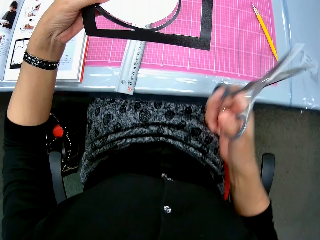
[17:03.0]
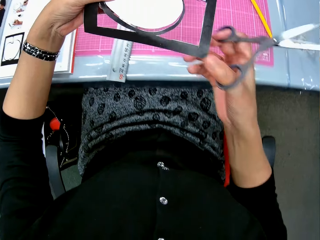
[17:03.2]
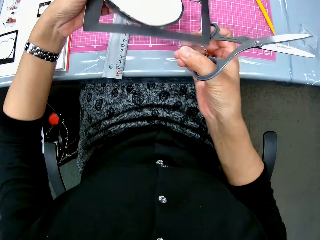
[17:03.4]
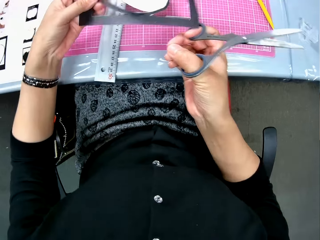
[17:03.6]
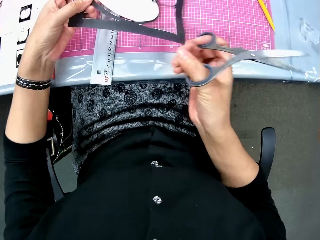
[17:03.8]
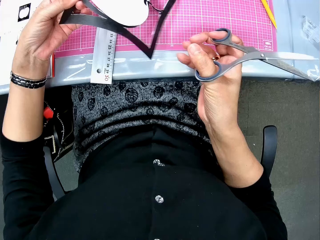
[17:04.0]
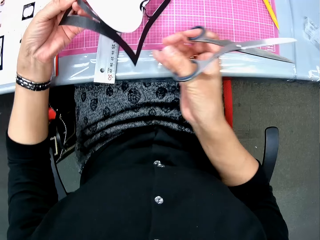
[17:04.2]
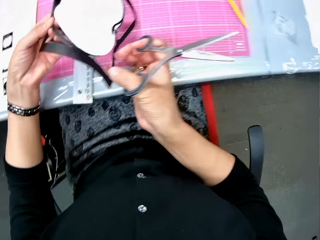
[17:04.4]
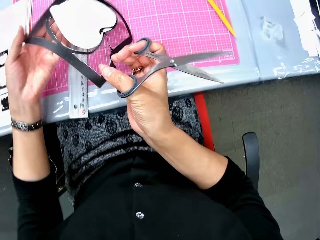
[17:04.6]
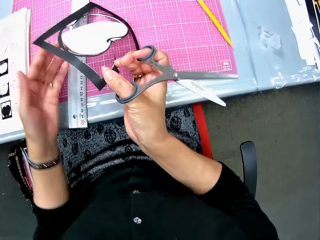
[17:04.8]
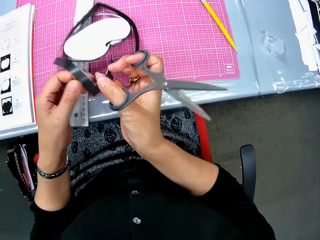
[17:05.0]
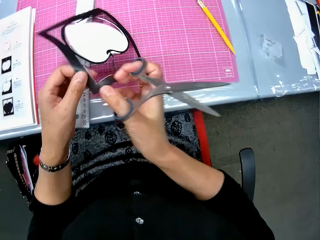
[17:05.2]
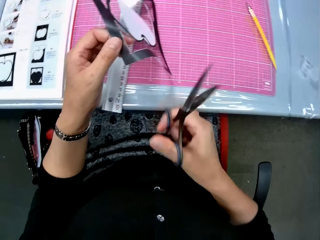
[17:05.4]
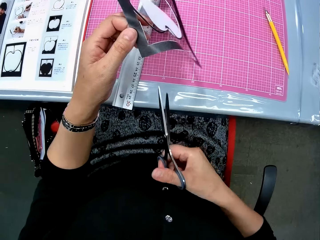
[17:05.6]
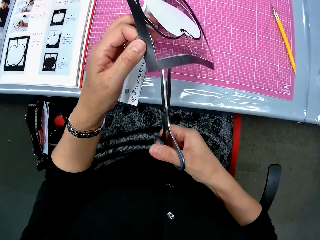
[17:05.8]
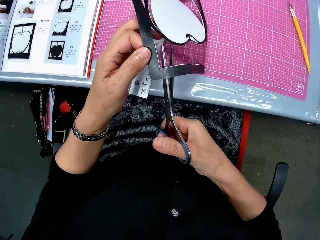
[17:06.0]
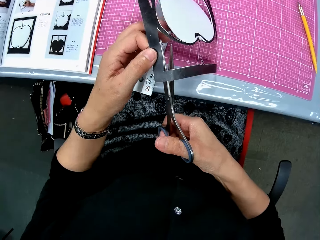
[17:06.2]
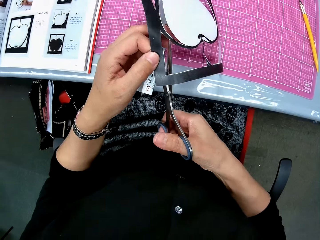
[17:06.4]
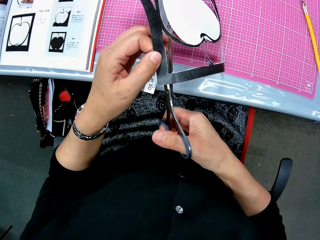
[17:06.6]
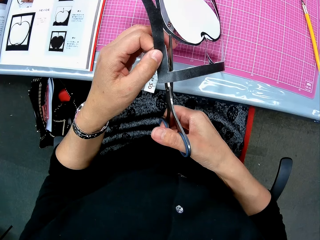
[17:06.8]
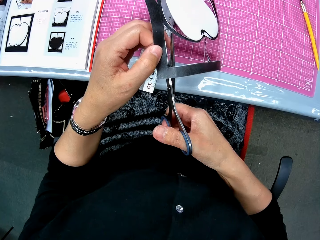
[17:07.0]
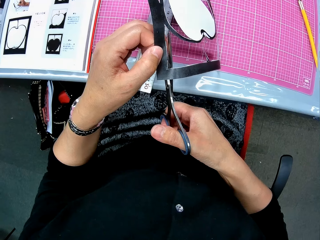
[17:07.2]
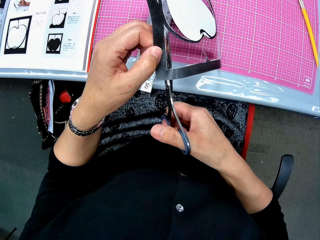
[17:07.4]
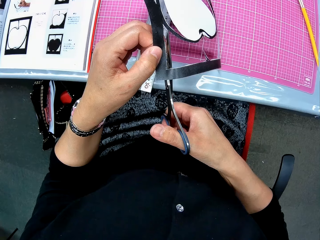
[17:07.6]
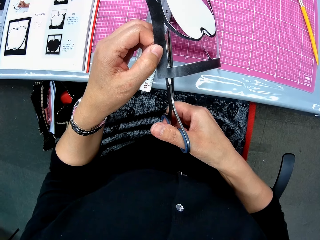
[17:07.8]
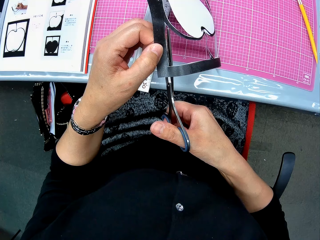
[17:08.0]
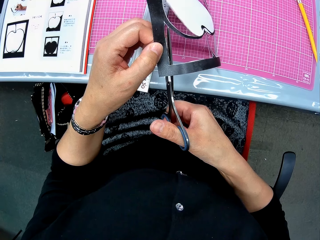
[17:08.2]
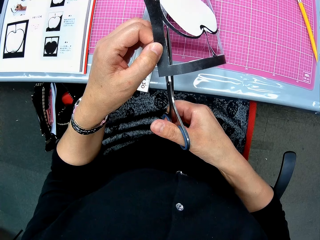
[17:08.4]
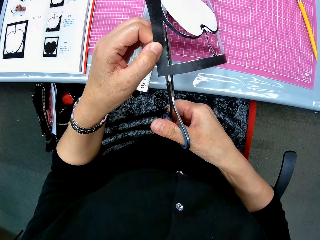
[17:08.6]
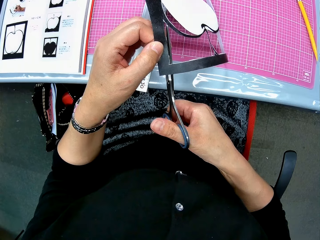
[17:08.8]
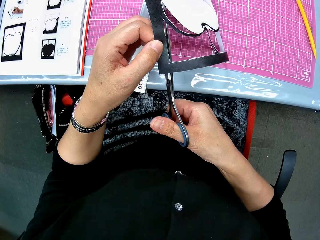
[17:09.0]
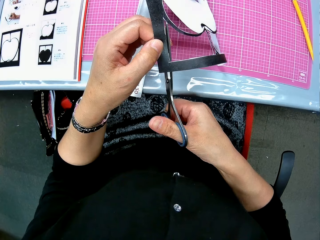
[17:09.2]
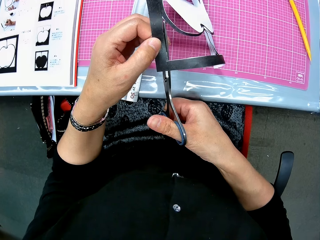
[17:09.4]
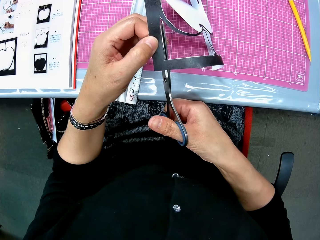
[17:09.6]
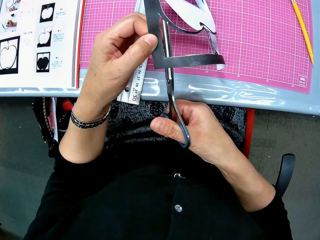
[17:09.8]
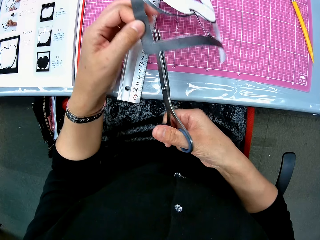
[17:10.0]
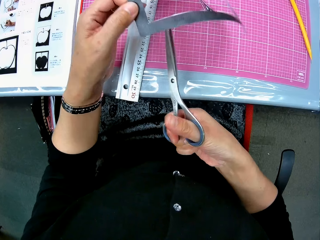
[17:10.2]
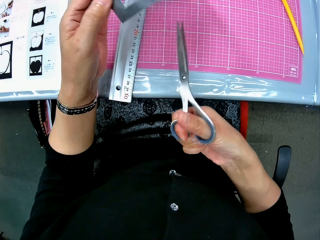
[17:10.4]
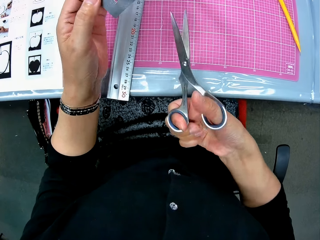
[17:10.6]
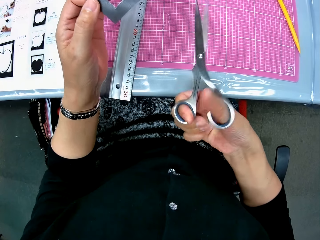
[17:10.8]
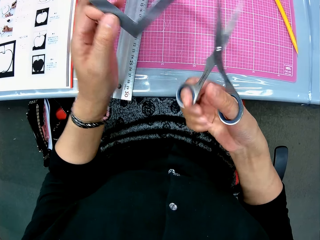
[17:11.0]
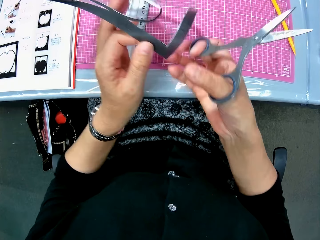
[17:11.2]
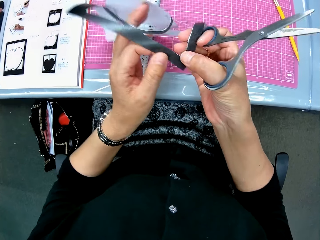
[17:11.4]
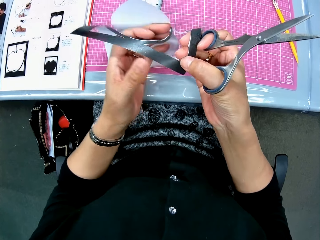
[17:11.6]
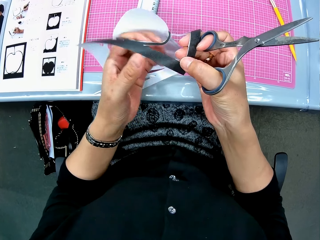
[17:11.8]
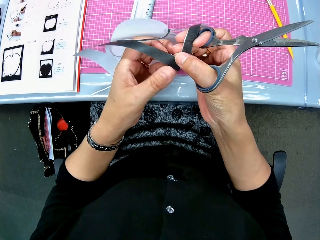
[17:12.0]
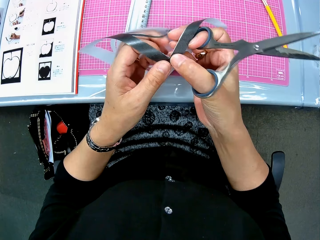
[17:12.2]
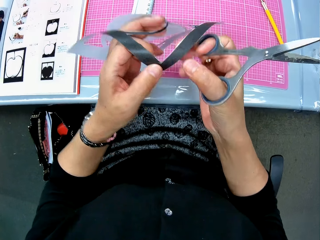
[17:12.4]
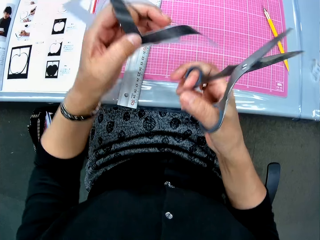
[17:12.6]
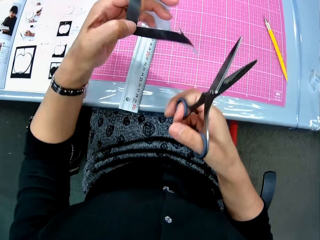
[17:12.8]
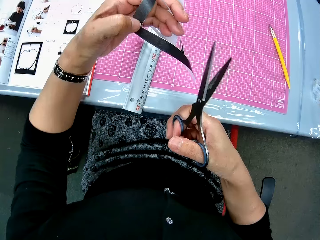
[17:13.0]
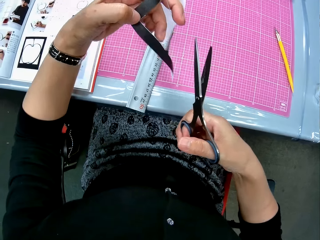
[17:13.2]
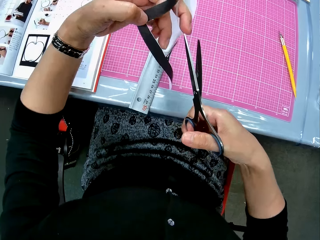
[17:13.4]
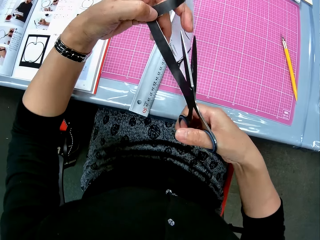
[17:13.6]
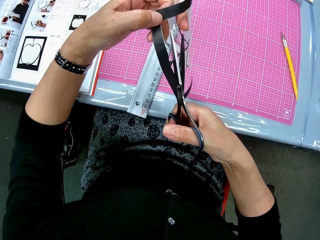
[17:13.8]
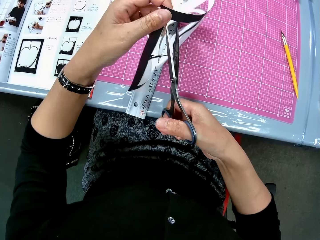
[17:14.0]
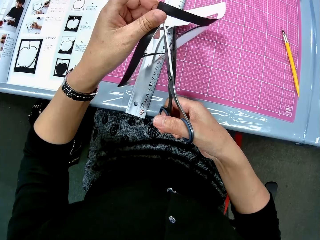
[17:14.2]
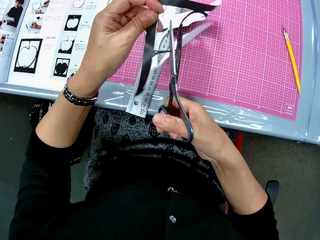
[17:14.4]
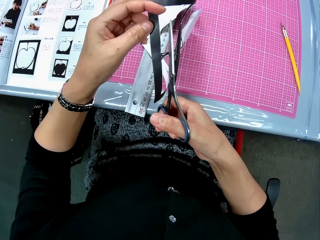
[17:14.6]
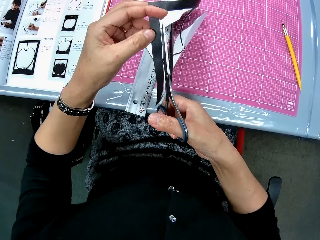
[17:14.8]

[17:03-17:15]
The camera wearer turns the drawing. They cut out the drawing with a pair of scissors. They turn the drawing.

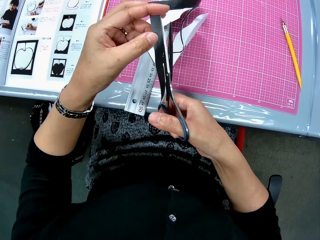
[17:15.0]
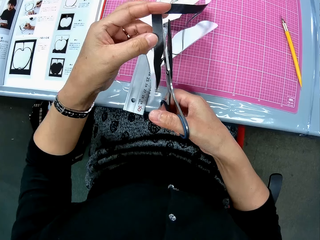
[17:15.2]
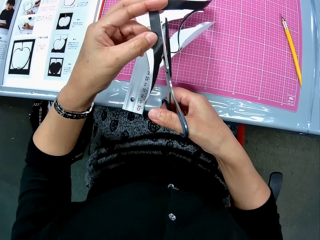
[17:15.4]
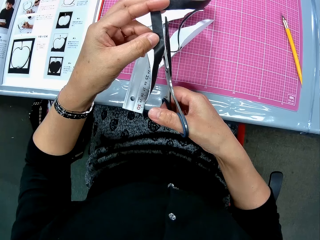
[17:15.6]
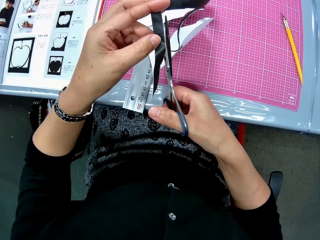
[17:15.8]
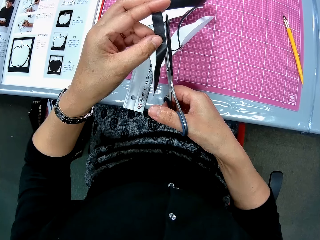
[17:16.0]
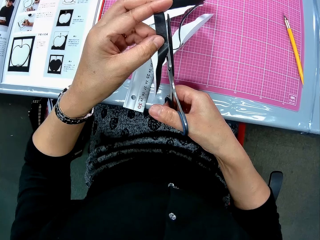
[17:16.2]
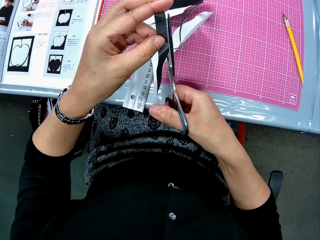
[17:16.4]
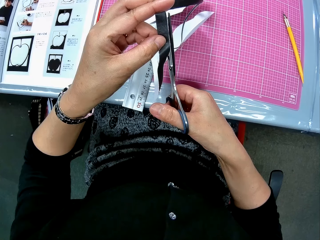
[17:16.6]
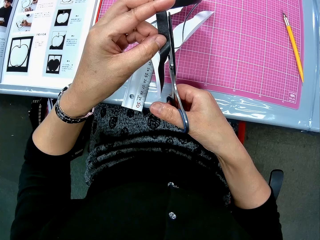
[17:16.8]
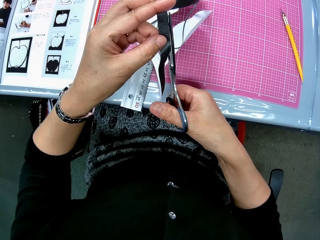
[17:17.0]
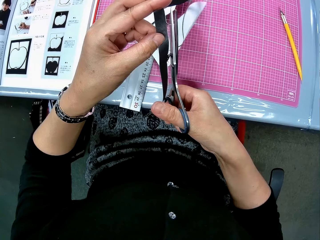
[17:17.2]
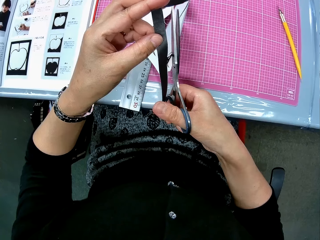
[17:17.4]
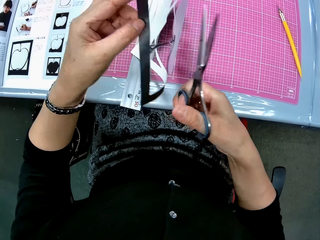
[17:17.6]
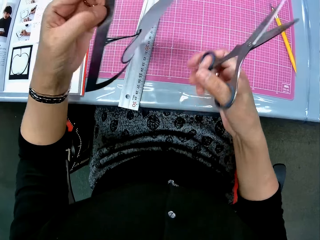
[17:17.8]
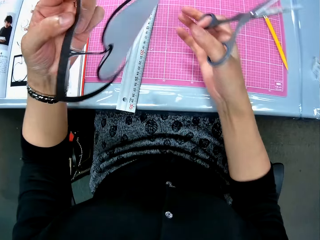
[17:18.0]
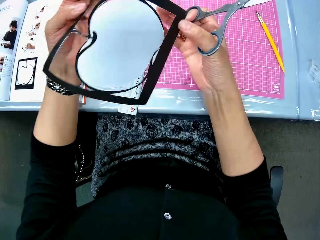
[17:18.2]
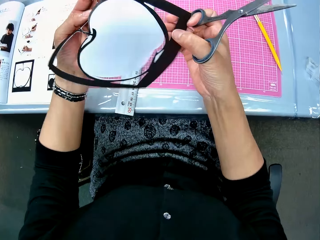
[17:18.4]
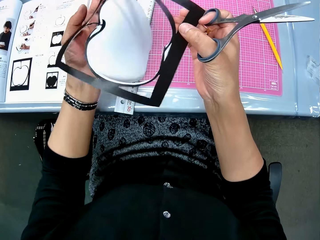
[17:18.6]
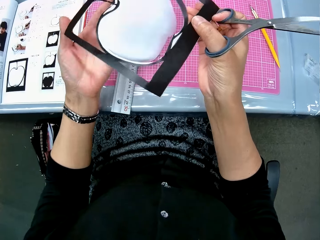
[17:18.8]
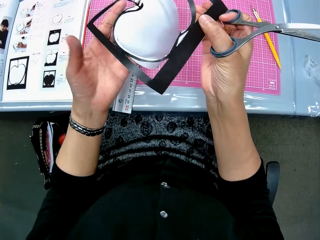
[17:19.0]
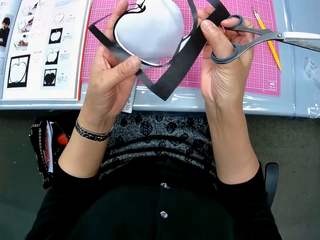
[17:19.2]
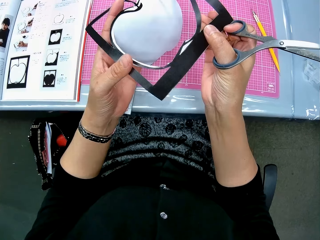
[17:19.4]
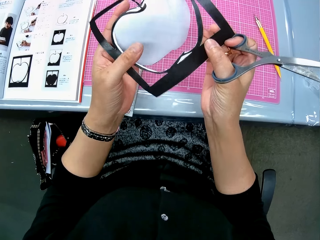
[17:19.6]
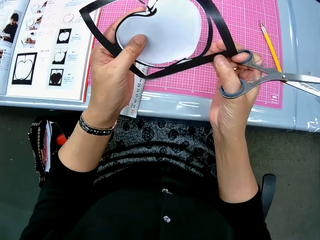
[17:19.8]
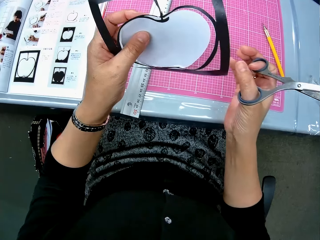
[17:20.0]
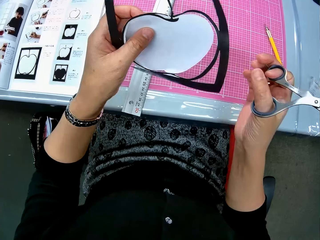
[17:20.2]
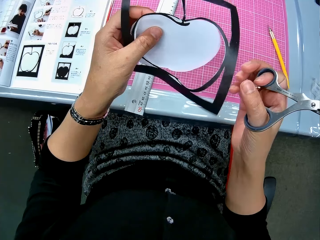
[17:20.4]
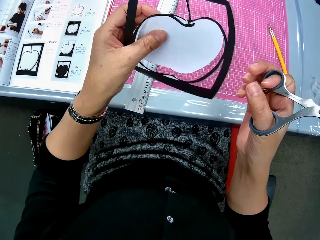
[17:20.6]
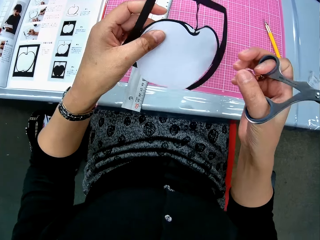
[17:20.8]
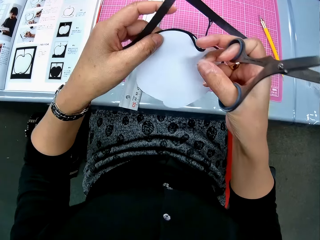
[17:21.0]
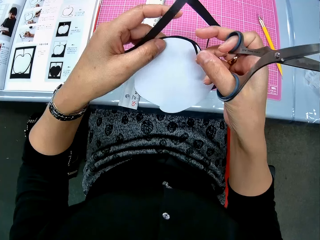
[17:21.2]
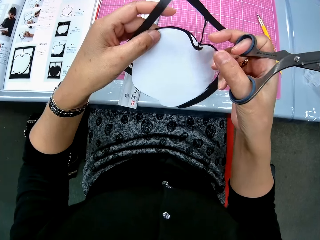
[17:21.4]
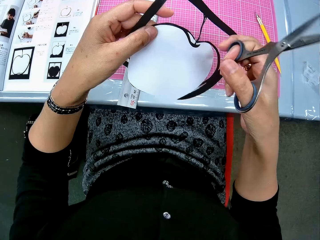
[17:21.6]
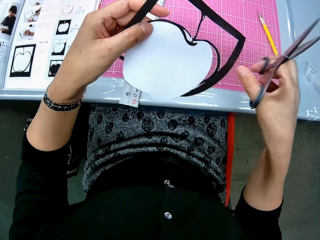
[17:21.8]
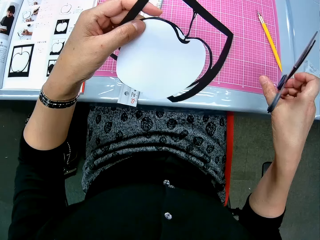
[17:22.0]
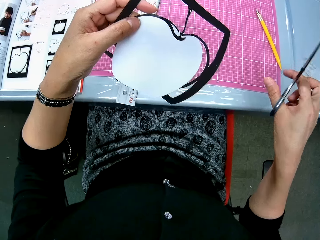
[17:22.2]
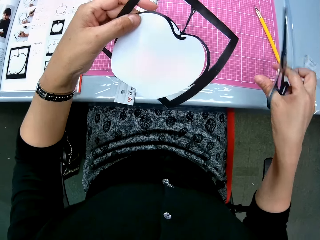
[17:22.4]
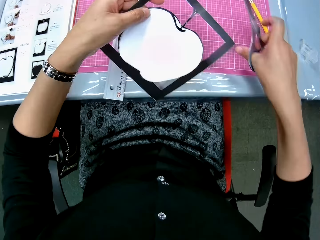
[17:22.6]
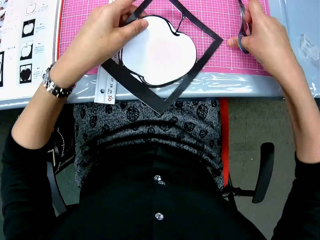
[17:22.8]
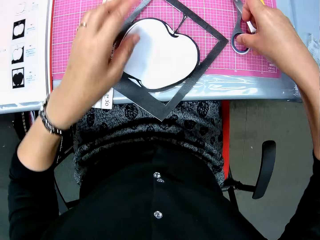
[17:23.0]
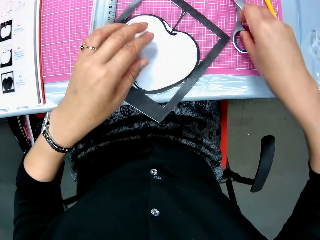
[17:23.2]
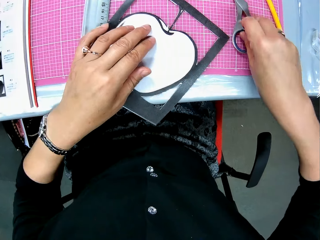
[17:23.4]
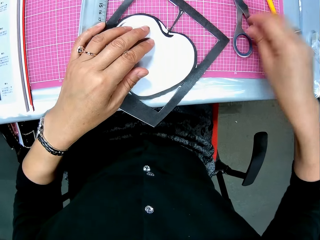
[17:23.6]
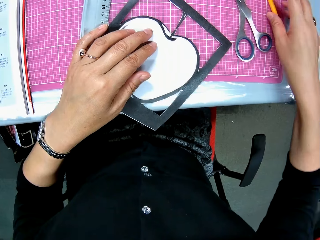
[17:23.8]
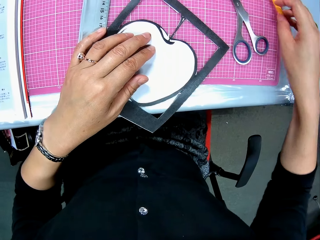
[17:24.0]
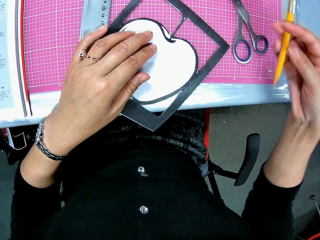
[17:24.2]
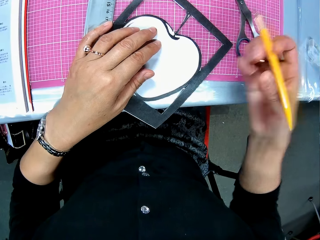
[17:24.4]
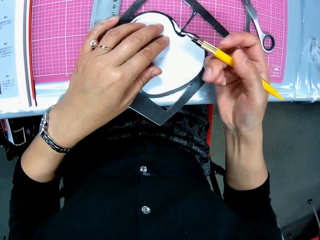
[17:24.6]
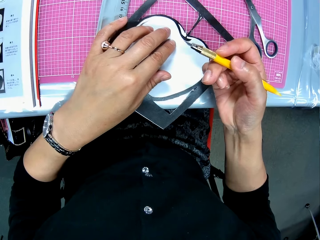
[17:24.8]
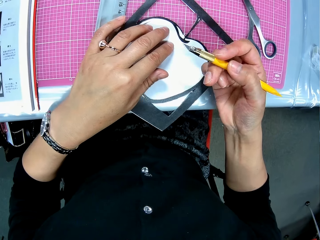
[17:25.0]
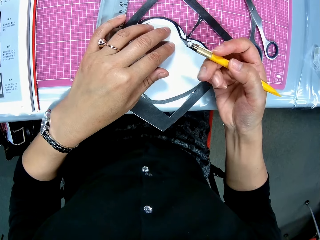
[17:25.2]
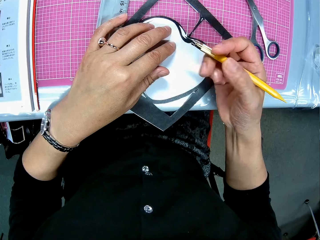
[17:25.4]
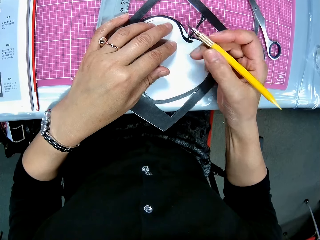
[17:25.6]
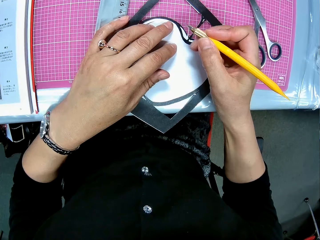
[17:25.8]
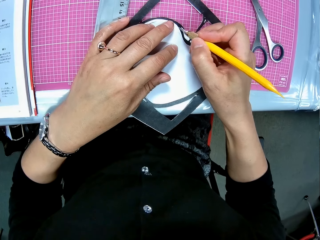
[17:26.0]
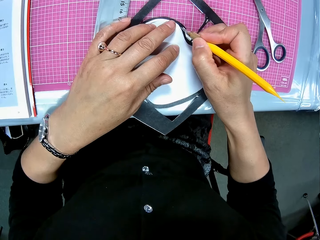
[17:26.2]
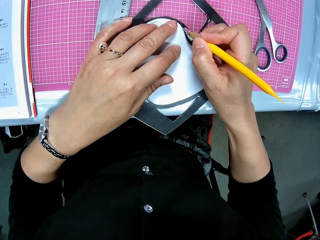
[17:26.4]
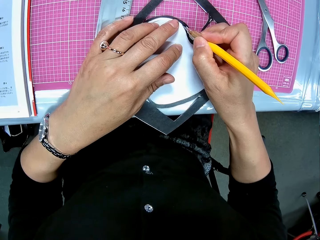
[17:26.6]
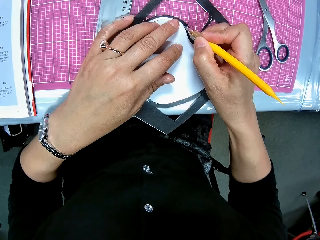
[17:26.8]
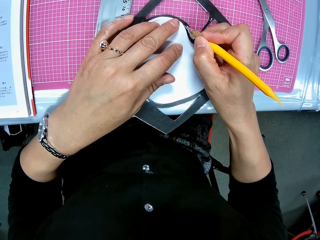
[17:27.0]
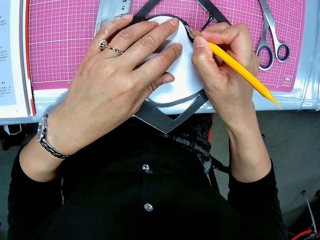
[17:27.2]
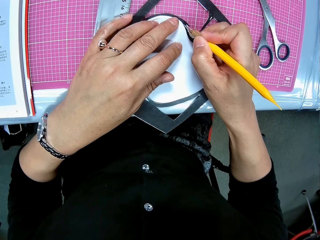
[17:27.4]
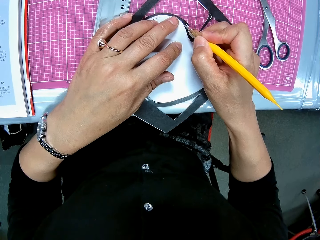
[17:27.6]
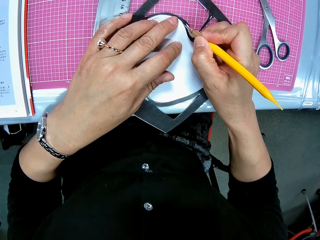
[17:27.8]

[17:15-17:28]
The camera wearer cuts out a drawing with a pair of scissors. She turns the drawing. She drops the scissors on the cutting mat and drops the paper craft on the cutting mat. She places her left hand on the paper craft. She picks up the craft knife from the cutting mat. She continues to cut the paper craft with the craft knife.
